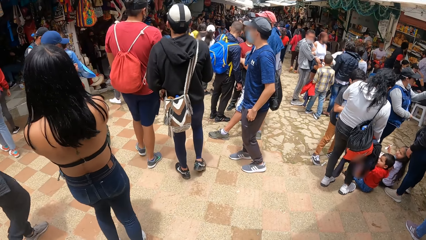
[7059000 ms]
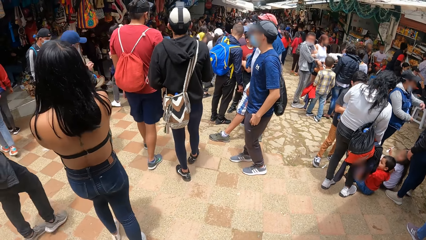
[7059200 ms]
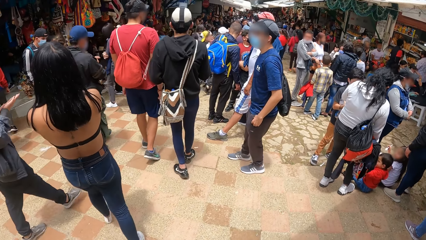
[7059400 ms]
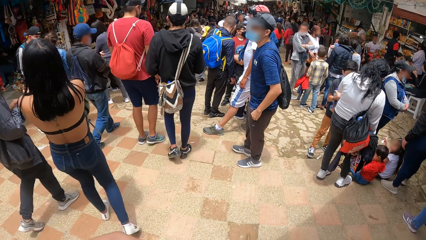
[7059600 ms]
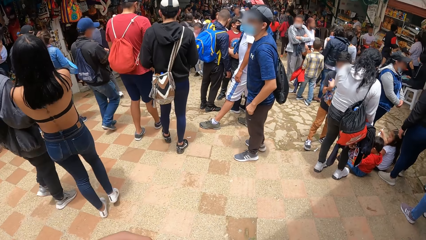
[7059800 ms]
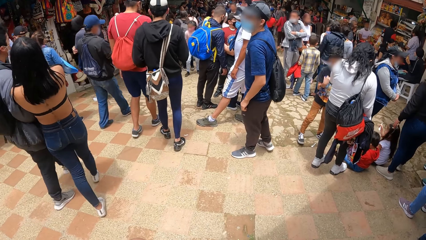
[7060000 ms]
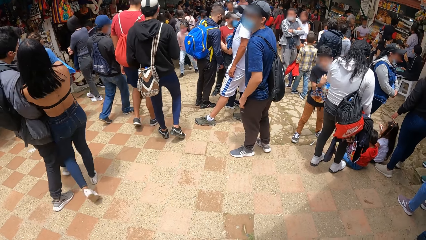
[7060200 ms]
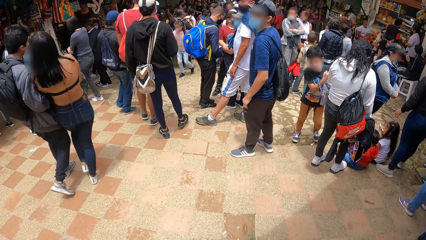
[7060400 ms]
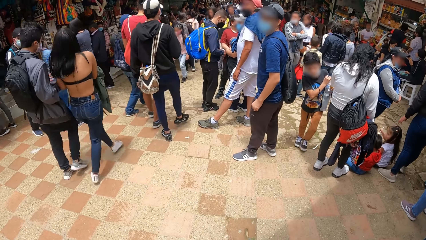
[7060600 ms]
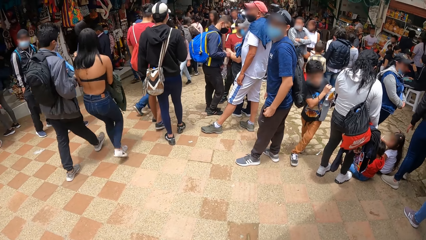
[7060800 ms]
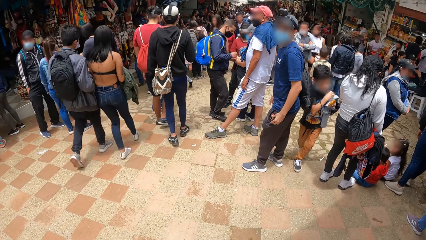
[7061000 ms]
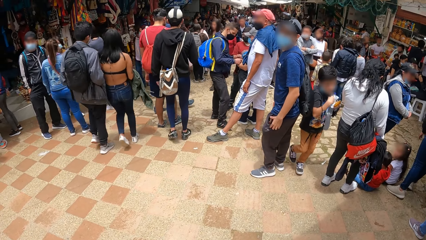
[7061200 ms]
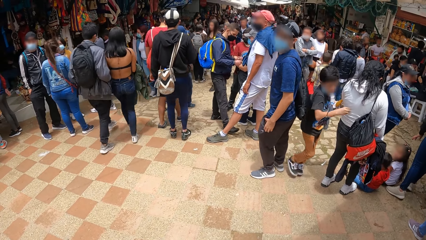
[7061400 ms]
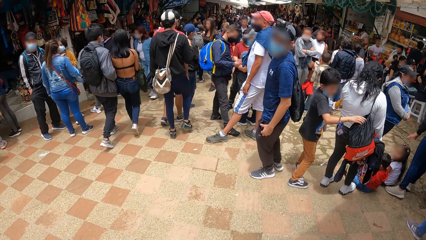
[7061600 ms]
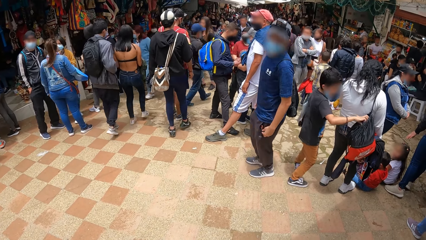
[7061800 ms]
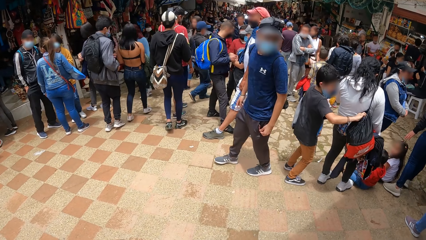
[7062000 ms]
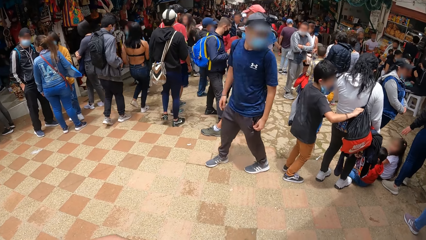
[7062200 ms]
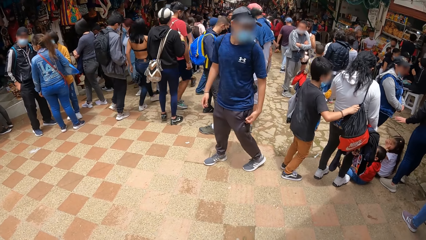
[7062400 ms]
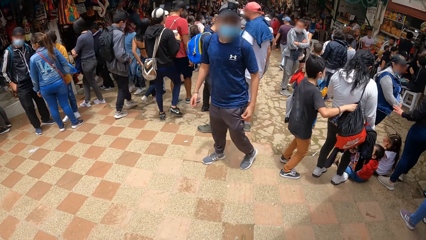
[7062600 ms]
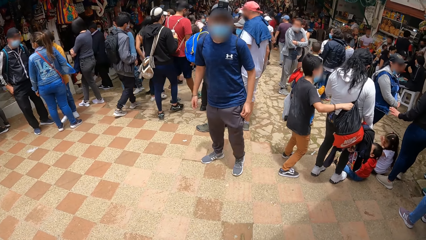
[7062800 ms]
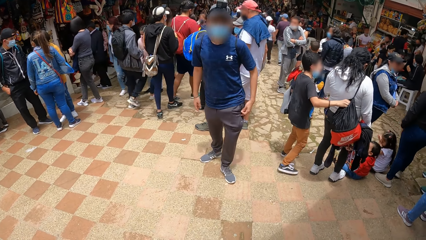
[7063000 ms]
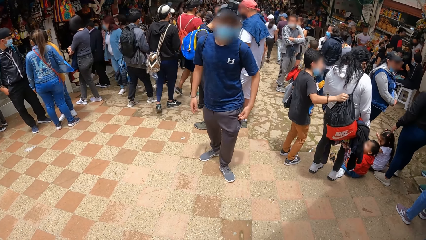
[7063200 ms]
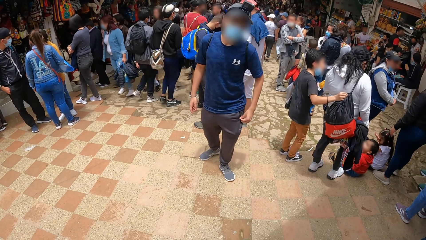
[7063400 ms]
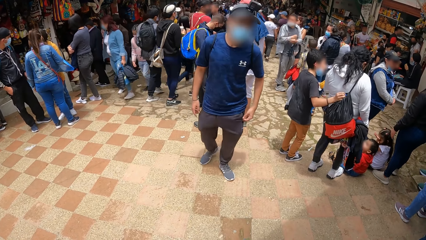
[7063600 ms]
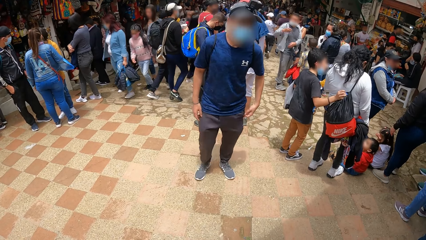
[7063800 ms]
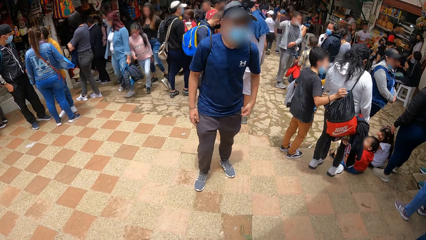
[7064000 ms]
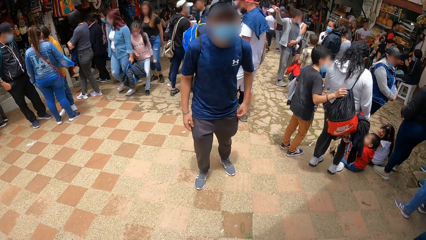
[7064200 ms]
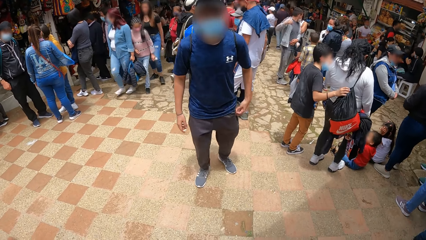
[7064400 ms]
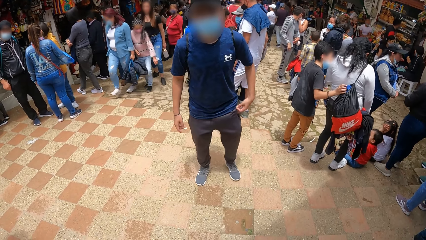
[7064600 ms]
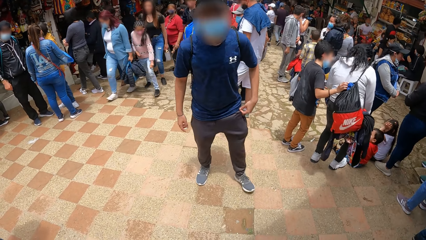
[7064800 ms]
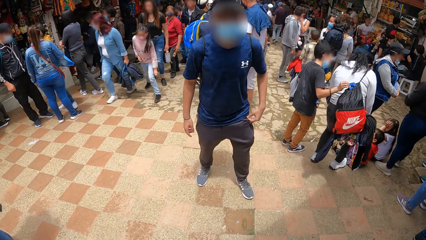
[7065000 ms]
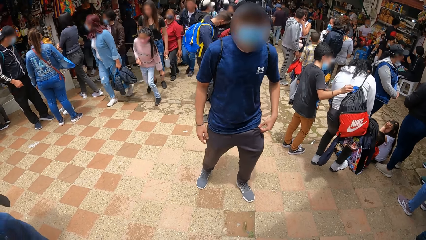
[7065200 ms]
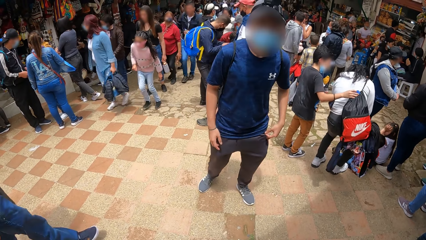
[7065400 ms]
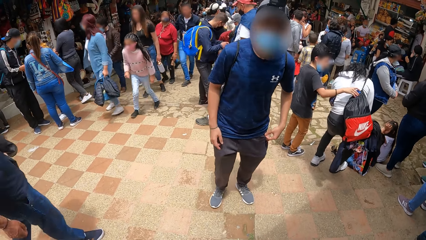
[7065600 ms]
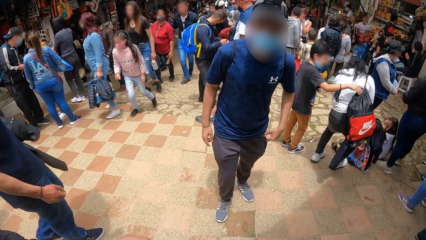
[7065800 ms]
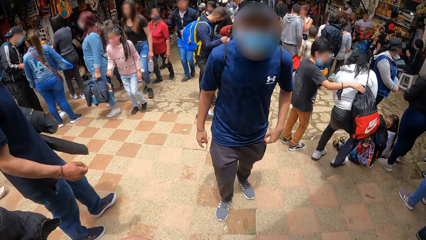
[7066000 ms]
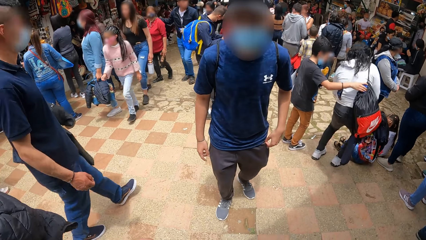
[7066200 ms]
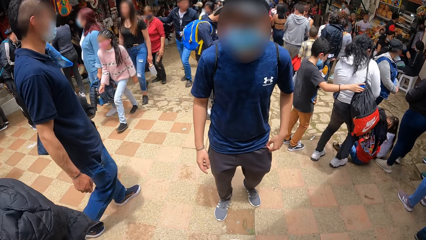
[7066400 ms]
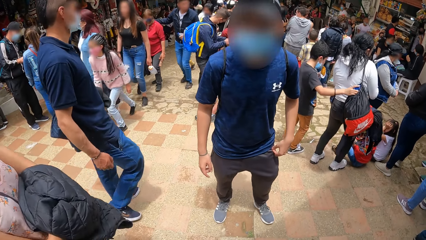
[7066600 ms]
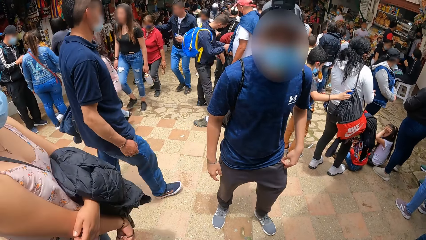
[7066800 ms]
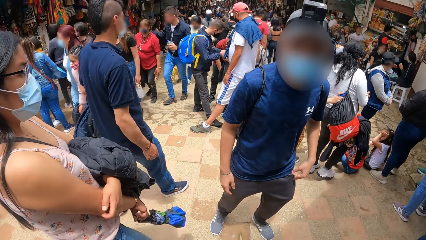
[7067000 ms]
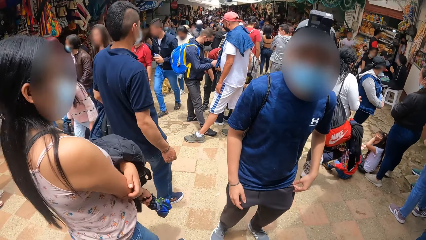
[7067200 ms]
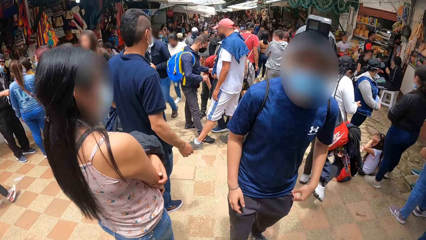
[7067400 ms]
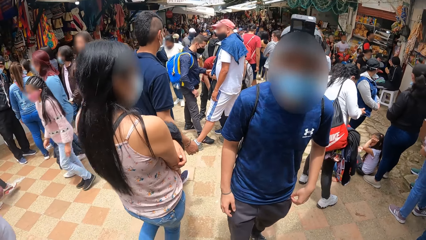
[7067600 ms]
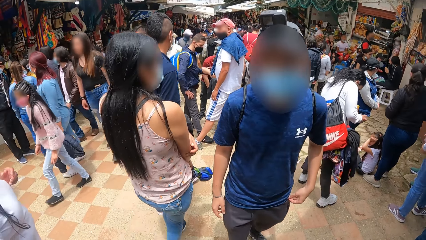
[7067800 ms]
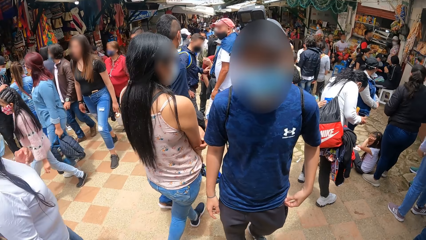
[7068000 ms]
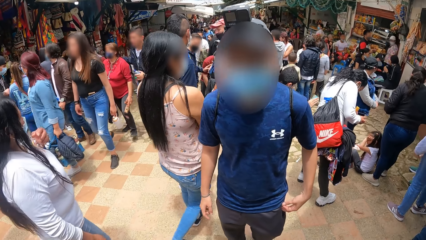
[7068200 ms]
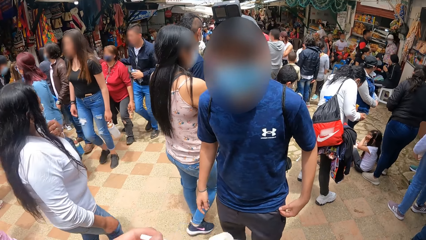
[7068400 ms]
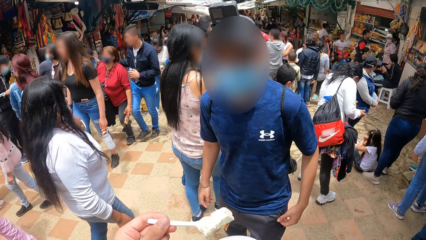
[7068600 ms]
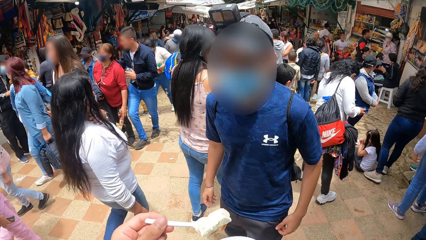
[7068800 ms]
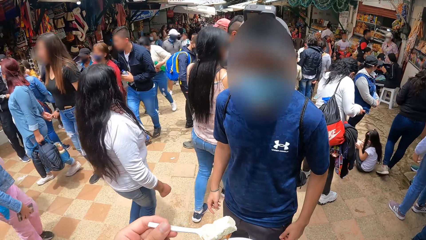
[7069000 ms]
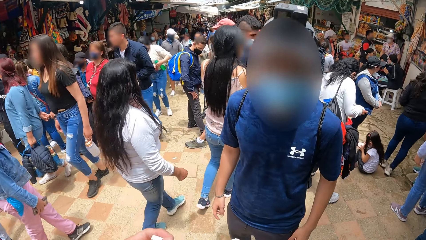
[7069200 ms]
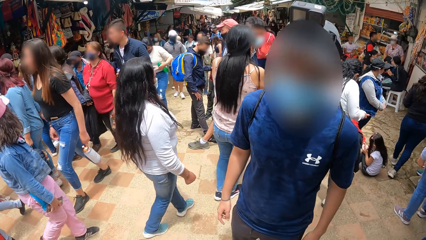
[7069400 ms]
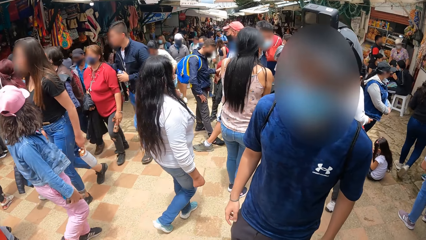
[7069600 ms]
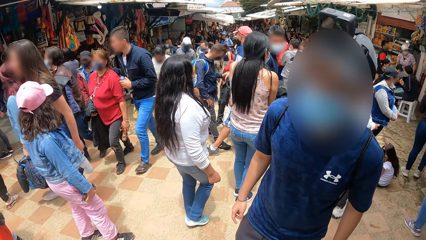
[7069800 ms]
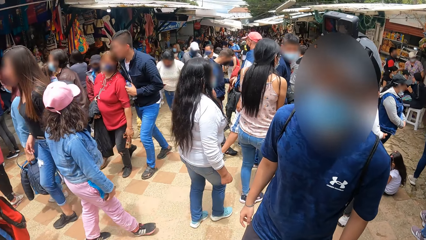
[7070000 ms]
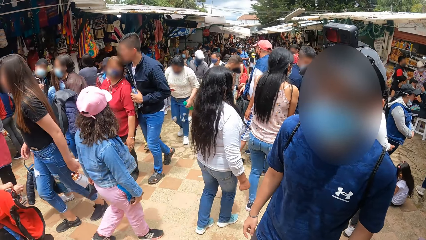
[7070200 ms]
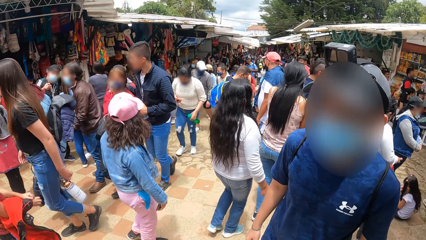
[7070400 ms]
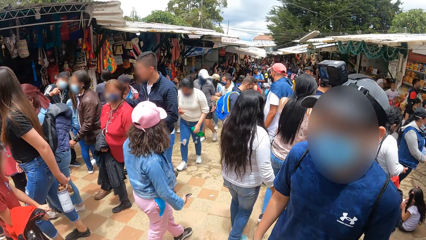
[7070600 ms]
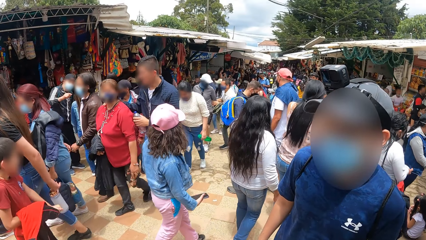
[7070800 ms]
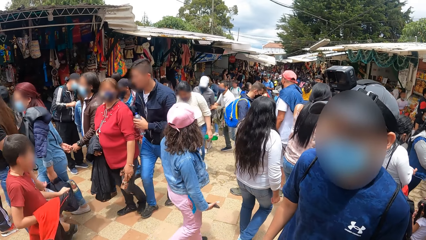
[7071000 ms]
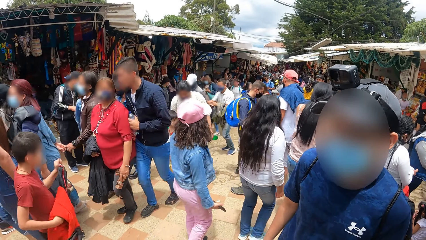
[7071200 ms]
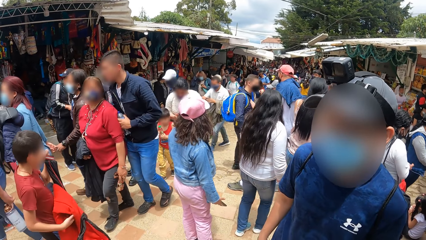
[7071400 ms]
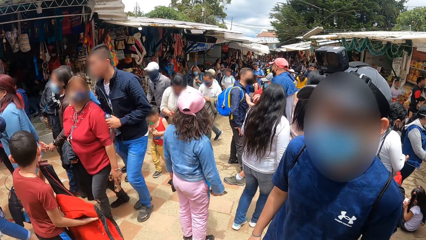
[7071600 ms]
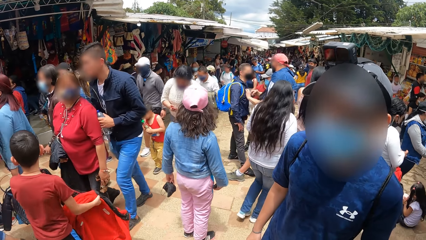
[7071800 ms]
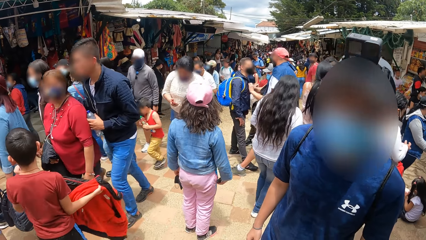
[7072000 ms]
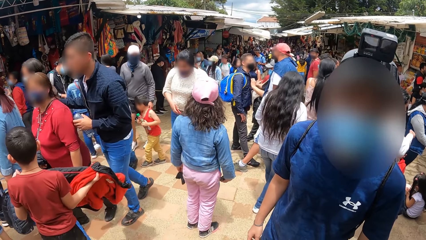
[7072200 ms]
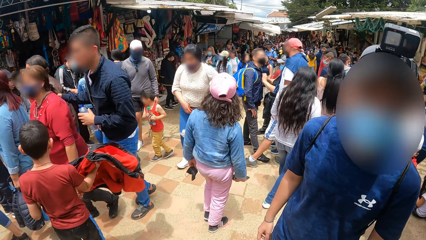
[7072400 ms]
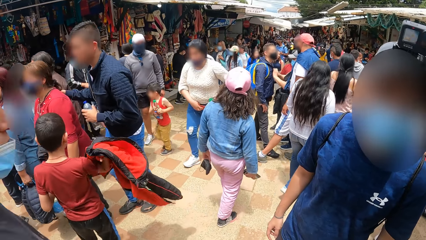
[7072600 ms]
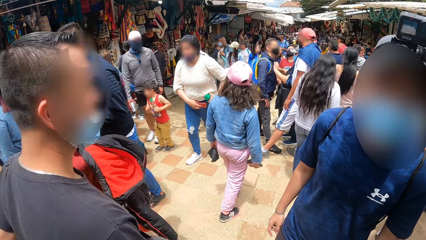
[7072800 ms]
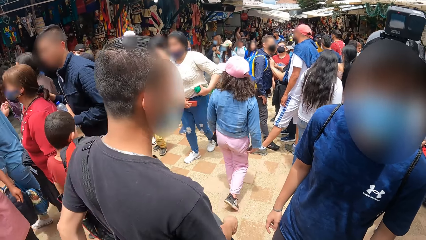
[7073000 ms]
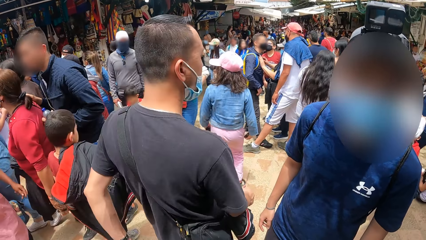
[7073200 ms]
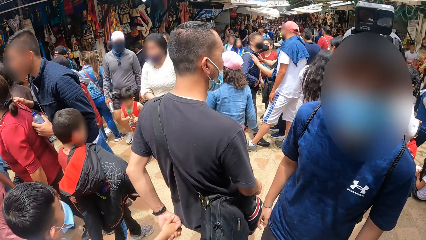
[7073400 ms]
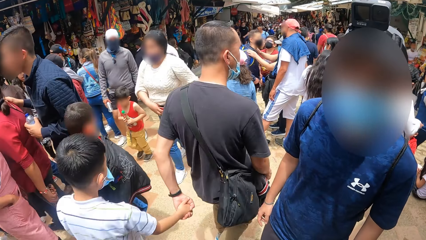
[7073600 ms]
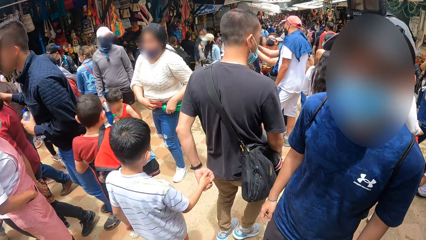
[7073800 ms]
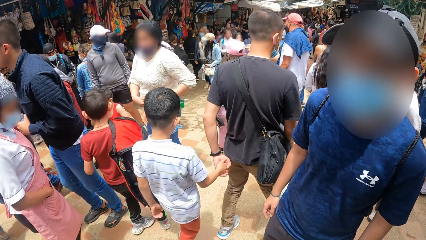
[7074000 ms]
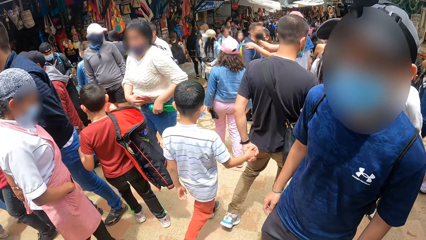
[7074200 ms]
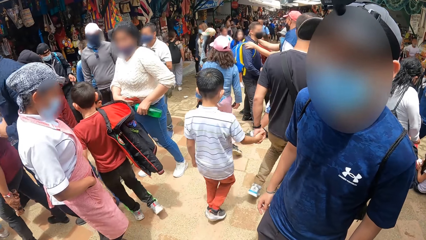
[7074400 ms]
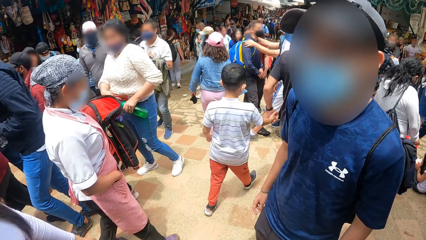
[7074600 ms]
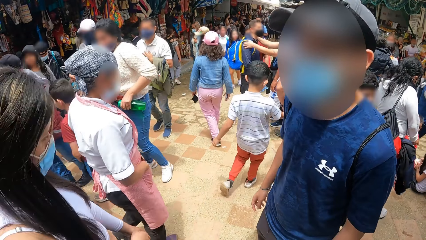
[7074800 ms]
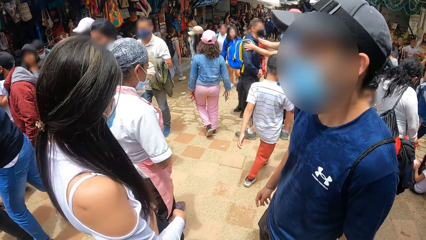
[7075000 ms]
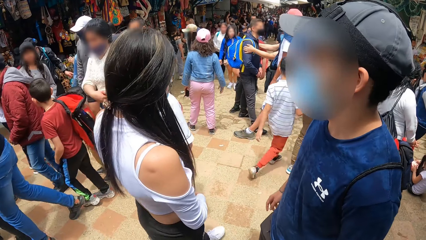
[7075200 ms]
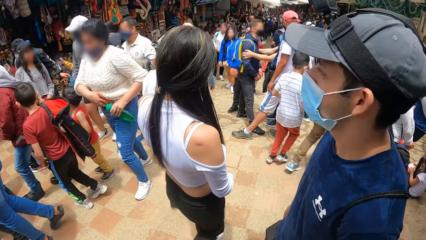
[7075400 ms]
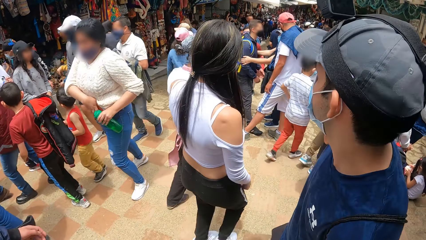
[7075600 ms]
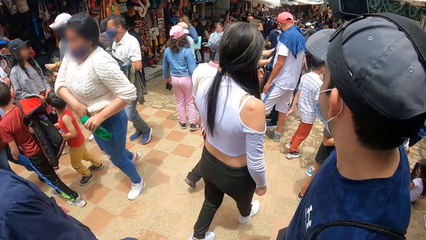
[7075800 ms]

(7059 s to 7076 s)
A man walks towards the camera wearer. The man interacts with the camera wearer. The man is standing with the camera wearer.
